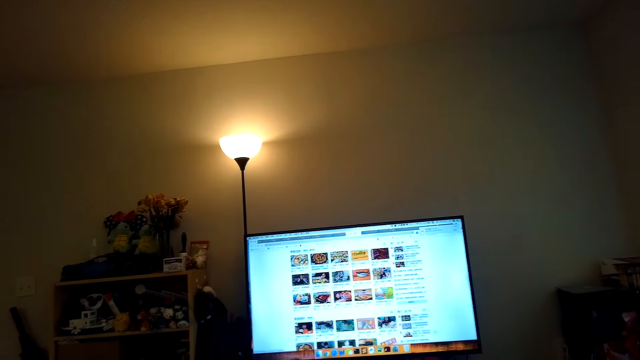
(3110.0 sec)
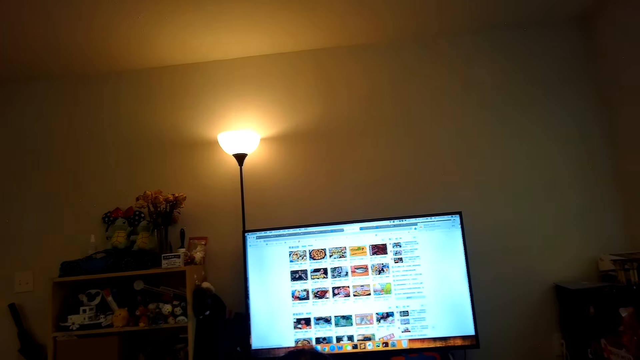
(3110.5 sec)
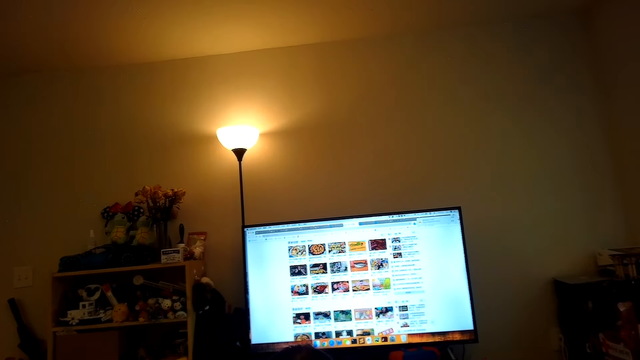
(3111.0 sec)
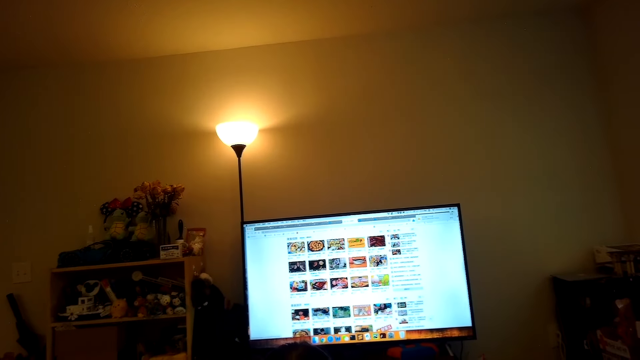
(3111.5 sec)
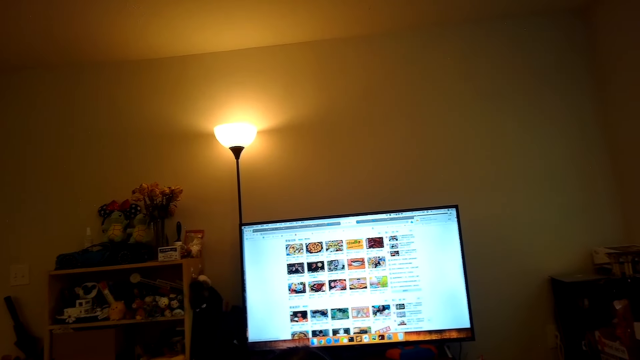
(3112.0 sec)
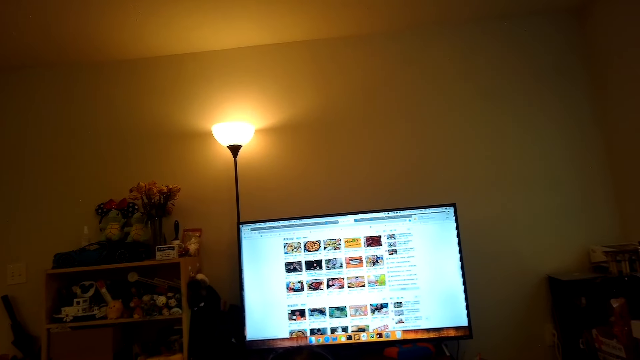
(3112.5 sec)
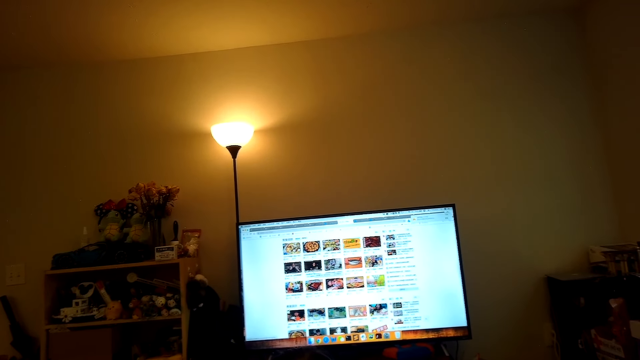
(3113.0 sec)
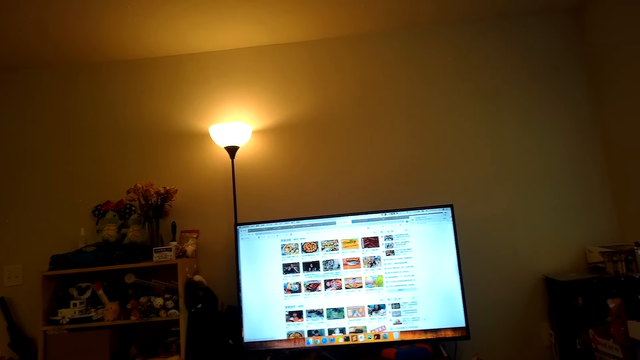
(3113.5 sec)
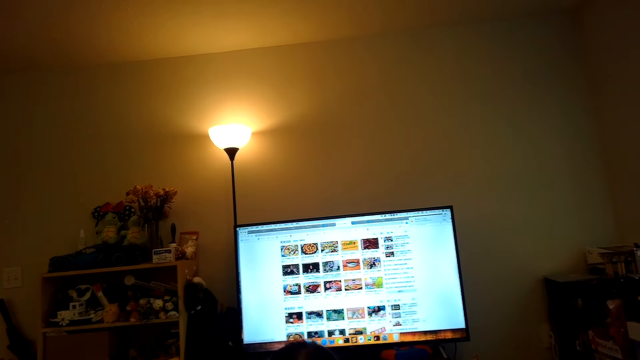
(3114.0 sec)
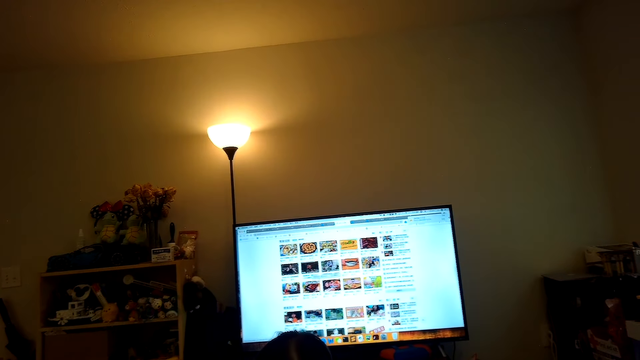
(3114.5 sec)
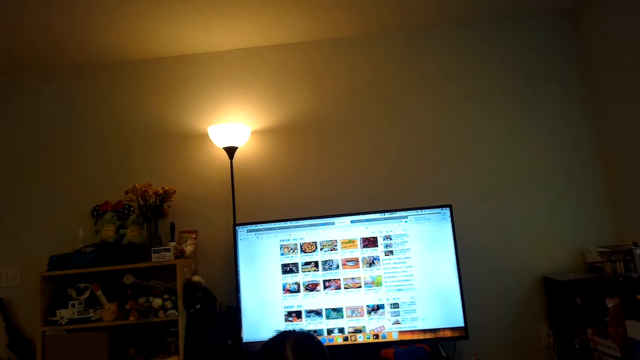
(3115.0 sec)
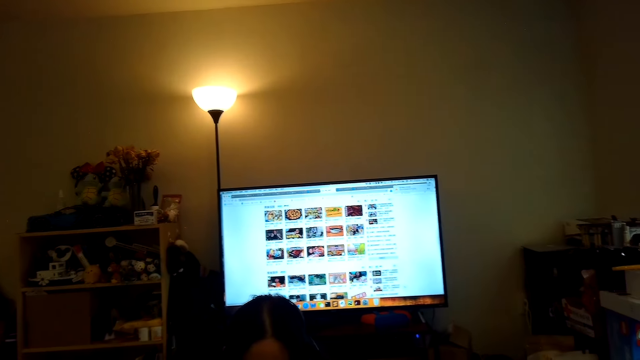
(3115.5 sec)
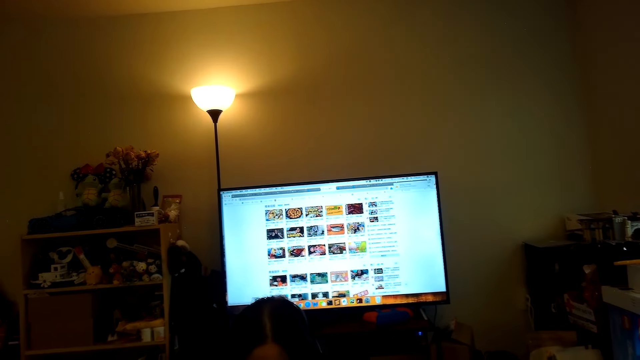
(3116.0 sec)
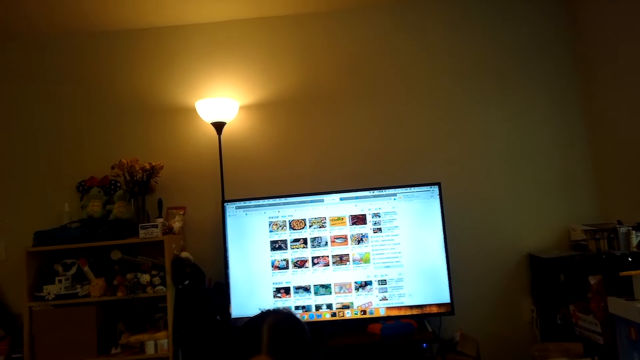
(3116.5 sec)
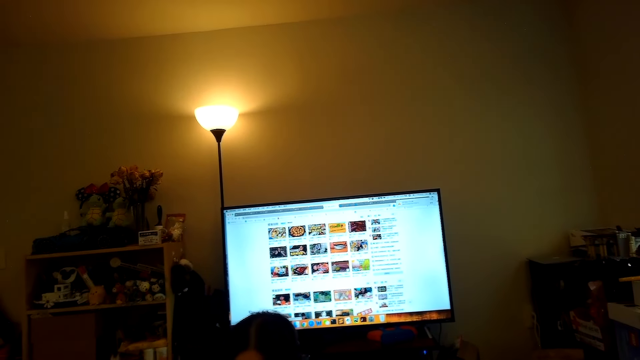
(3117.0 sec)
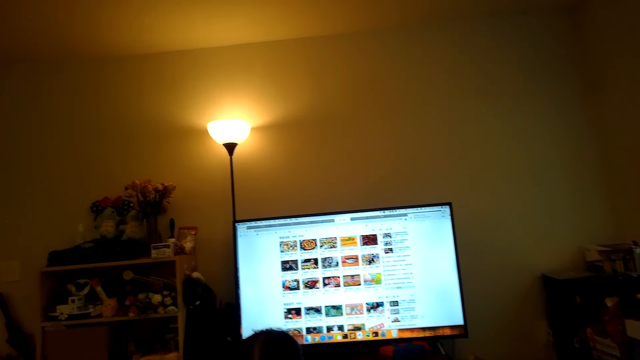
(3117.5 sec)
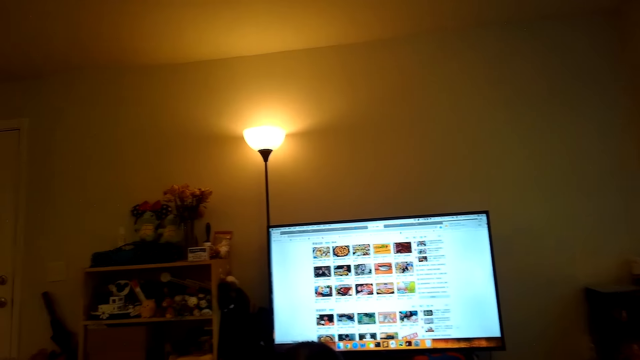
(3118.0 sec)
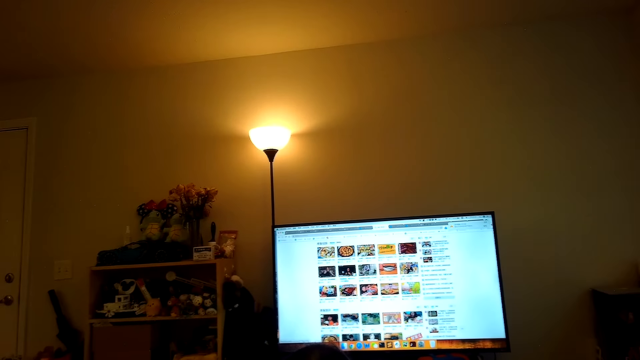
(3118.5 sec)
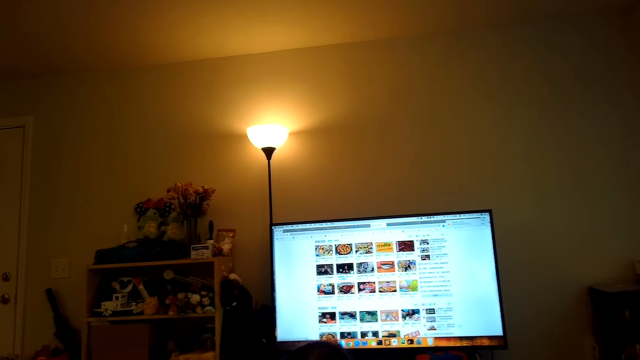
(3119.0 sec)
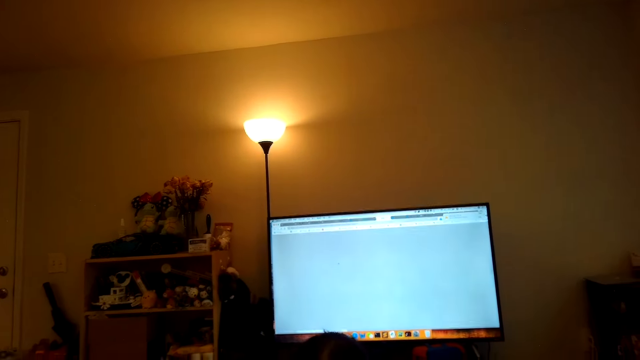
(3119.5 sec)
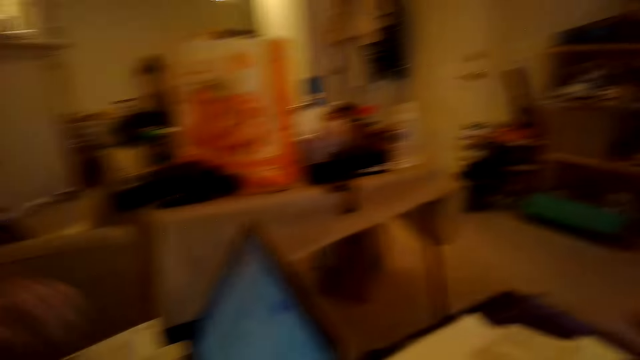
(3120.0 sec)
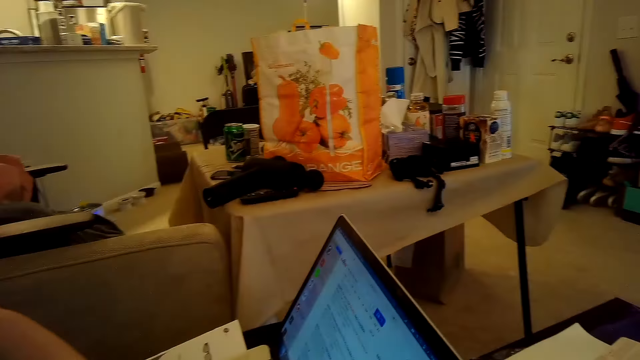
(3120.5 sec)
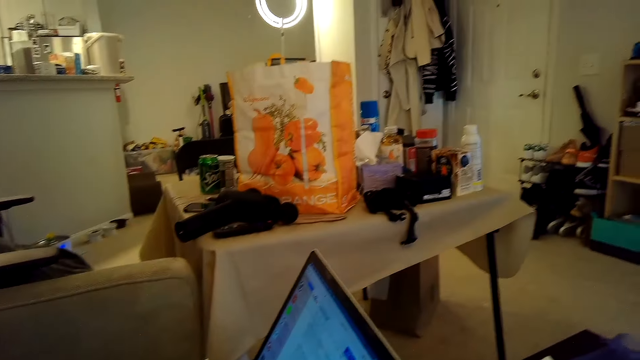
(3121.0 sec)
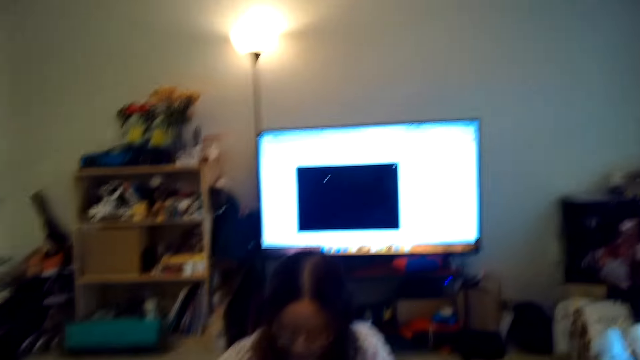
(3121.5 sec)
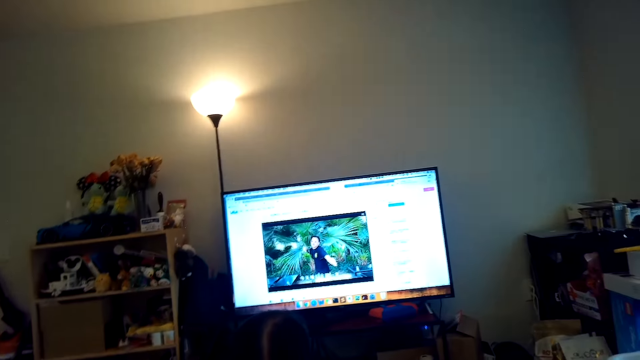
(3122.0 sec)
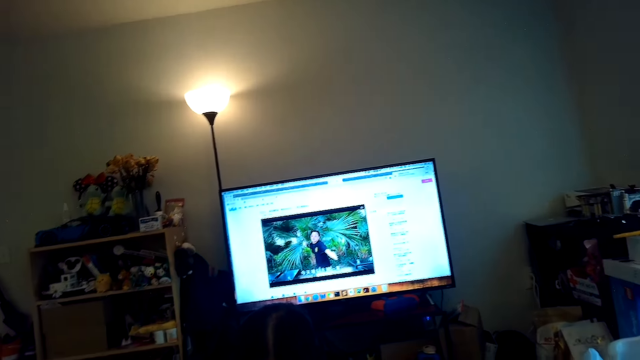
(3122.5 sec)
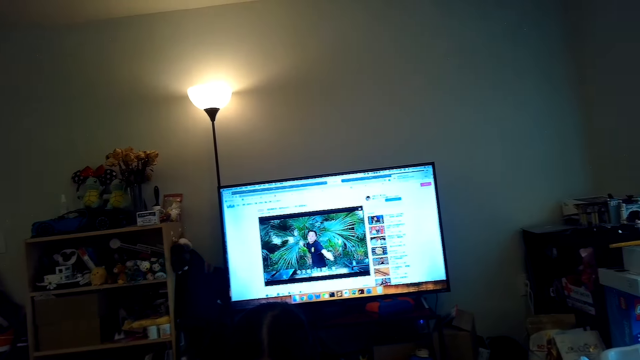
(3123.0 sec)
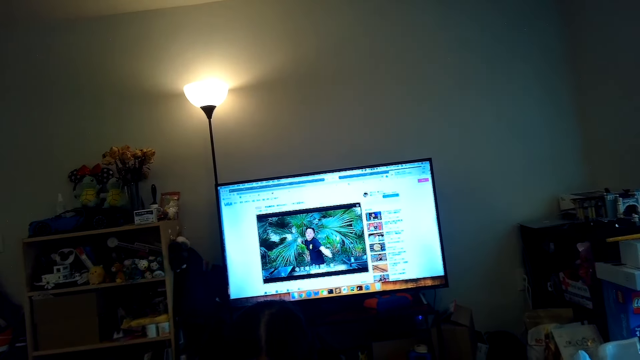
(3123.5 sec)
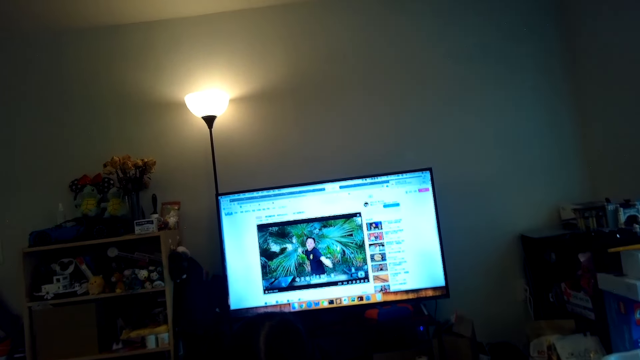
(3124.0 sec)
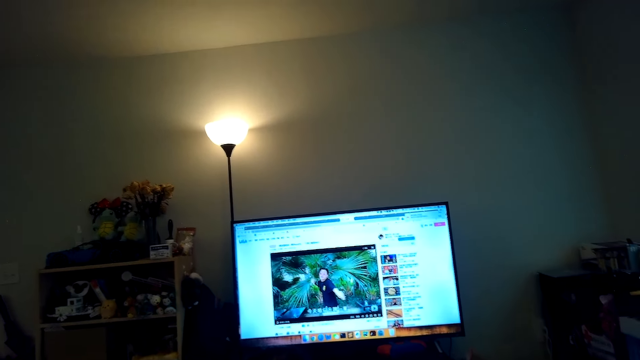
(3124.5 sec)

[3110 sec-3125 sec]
A person talks. Another person talks. The camera wearer looks around. They watch the TV.

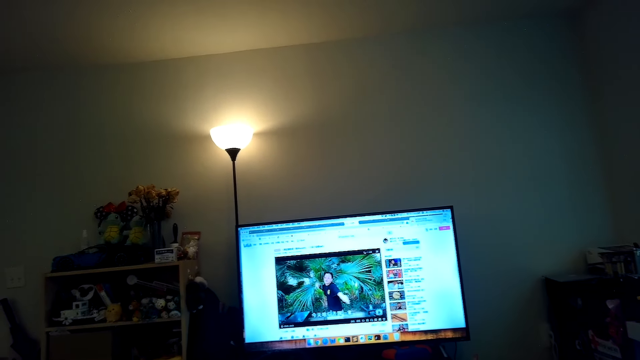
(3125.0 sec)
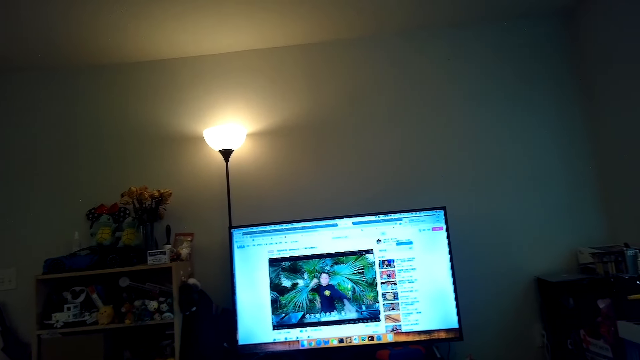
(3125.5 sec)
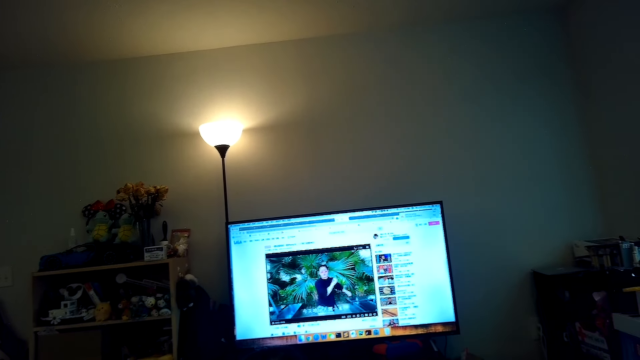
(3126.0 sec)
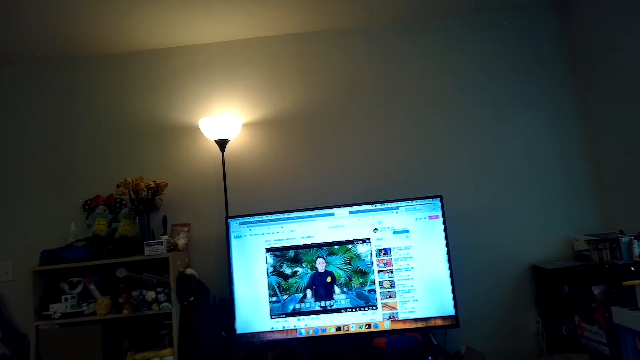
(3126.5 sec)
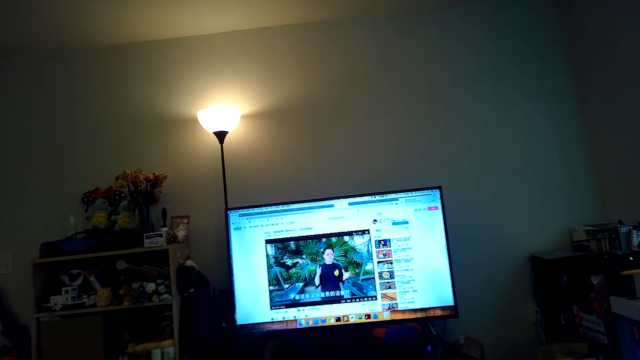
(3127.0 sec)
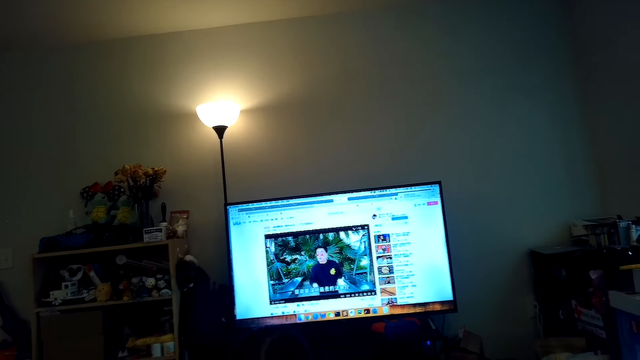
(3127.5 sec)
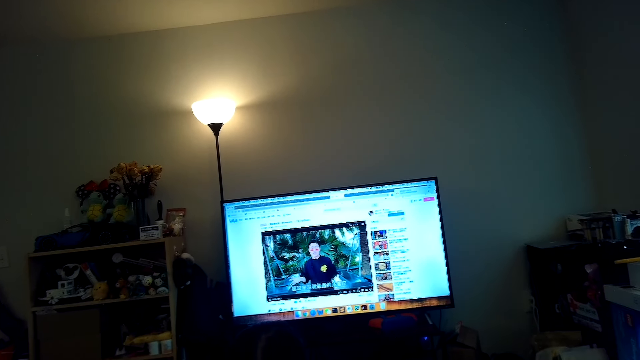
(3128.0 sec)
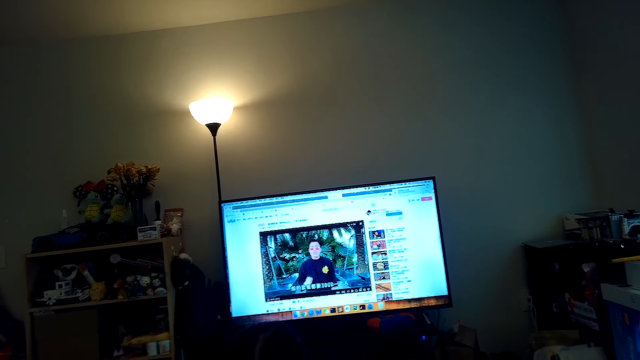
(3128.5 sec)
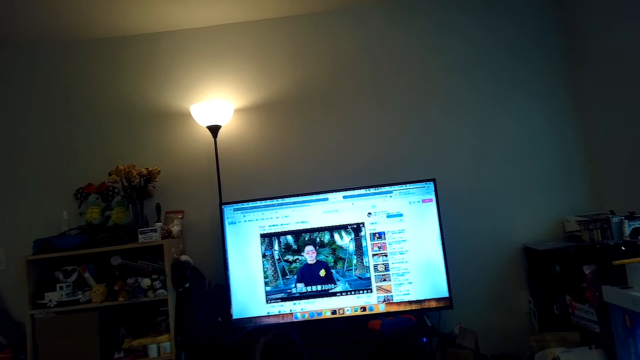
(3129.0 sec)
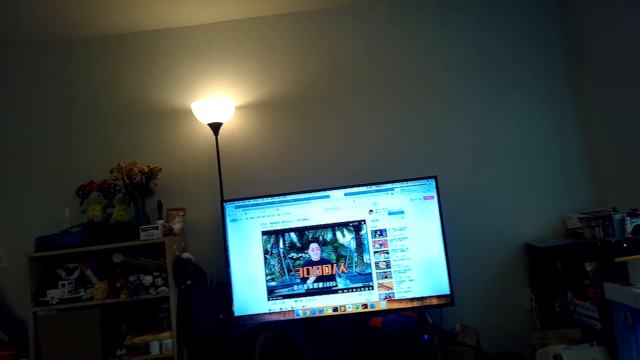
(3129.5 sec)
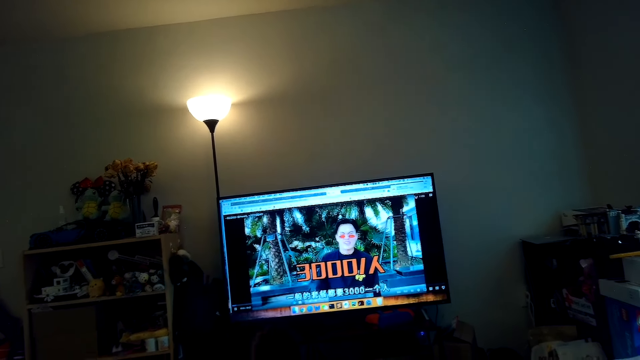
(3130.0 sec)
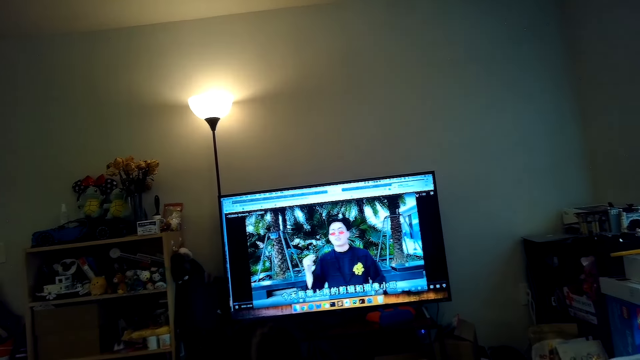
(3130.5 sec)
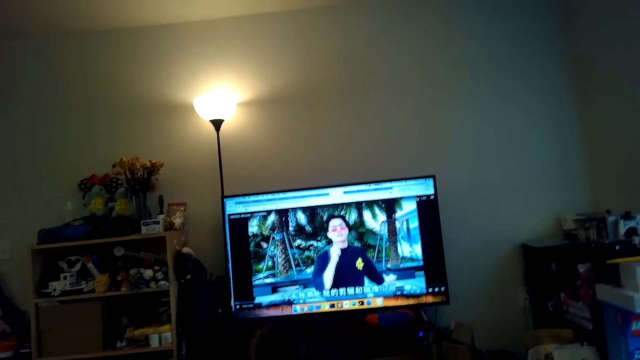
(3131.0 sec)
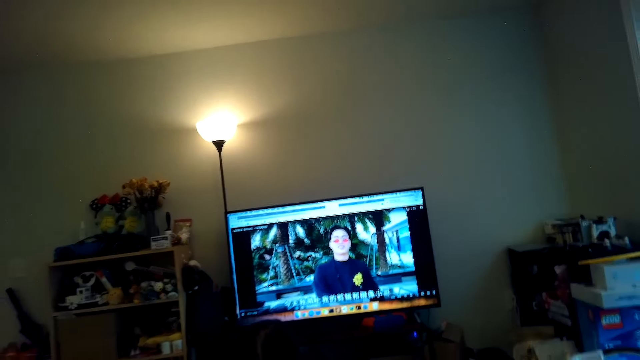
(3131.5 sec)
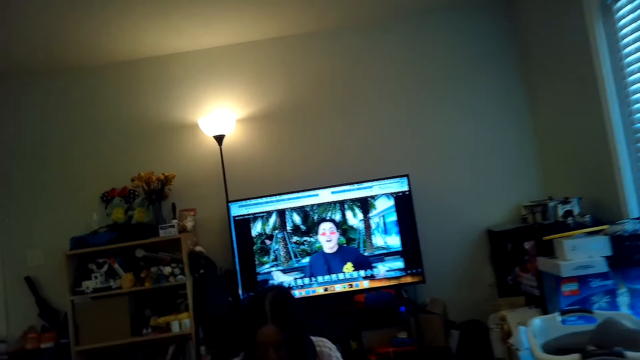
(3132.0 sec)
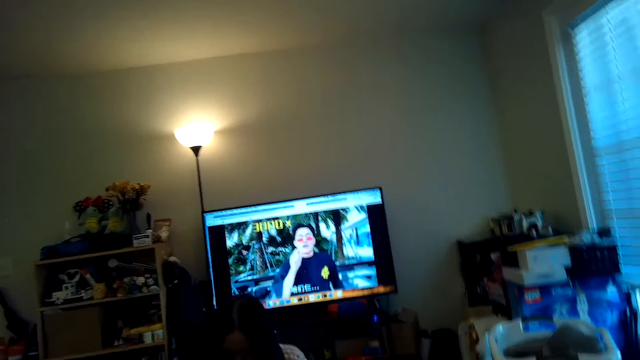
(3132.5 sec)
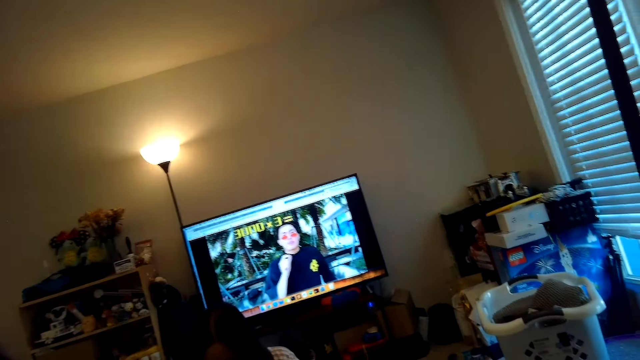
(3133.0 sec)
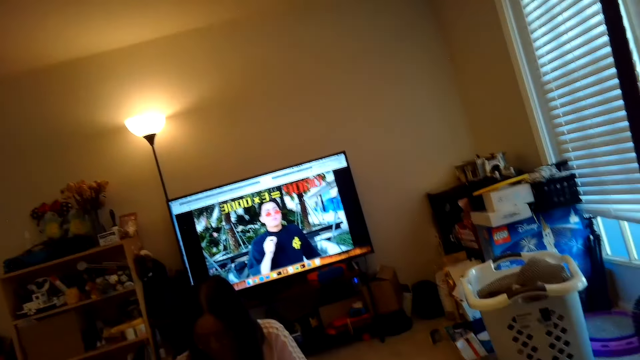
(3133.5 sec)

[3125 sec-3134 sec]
The camera wearer looks at the television.
